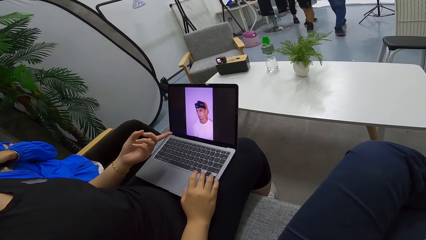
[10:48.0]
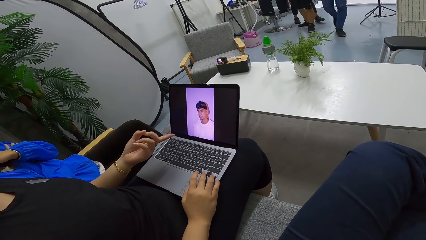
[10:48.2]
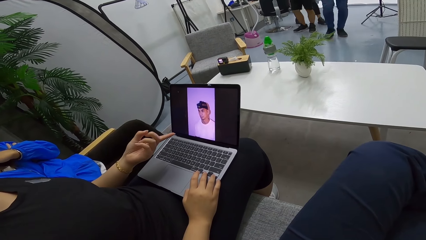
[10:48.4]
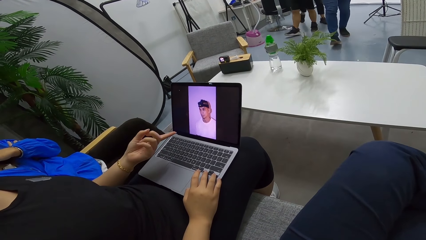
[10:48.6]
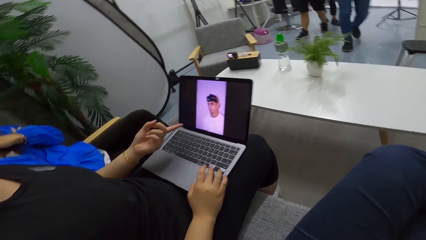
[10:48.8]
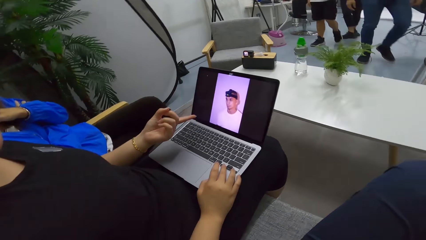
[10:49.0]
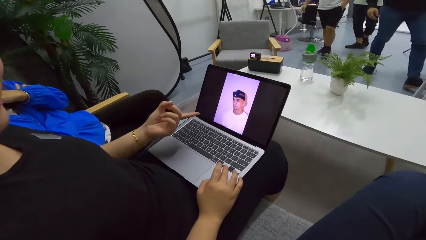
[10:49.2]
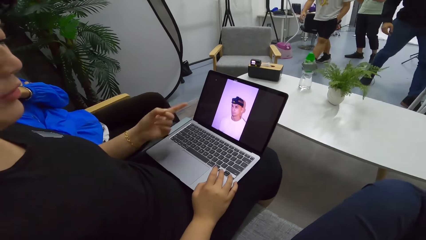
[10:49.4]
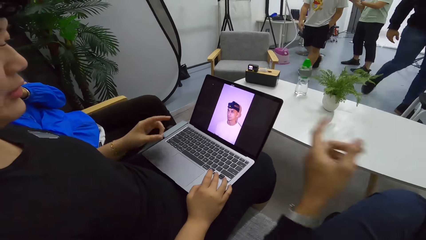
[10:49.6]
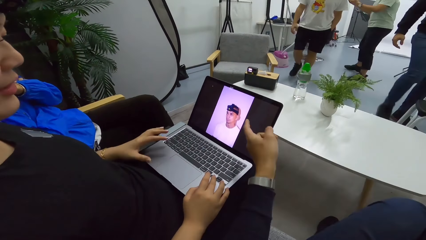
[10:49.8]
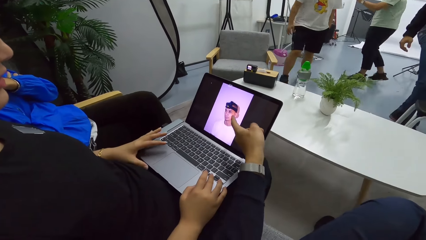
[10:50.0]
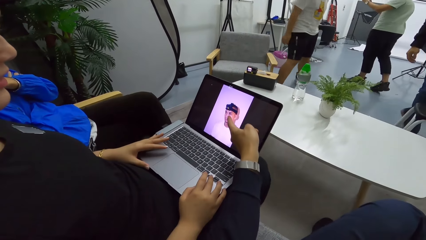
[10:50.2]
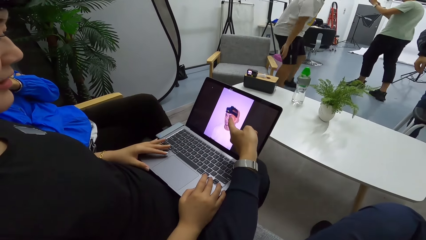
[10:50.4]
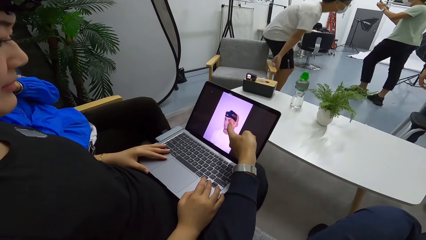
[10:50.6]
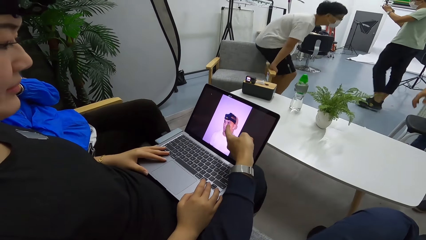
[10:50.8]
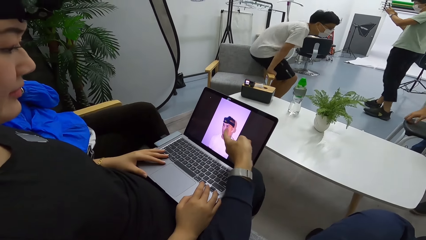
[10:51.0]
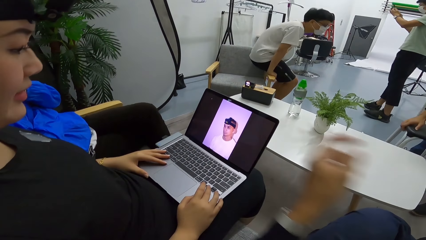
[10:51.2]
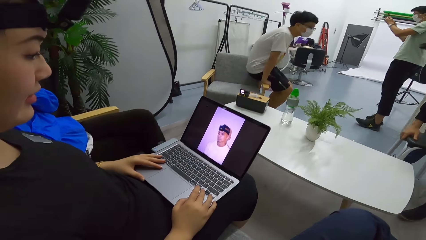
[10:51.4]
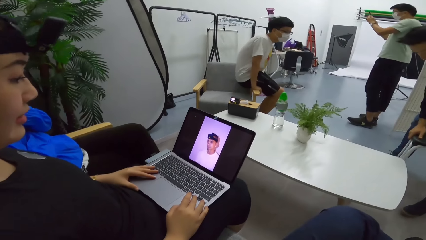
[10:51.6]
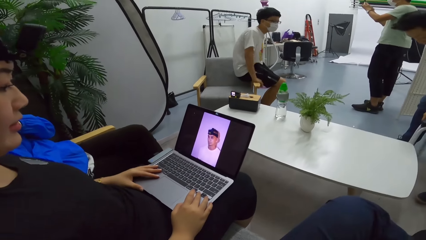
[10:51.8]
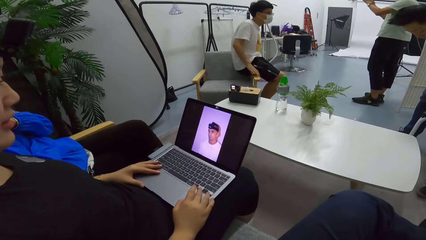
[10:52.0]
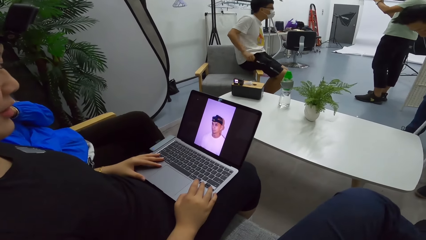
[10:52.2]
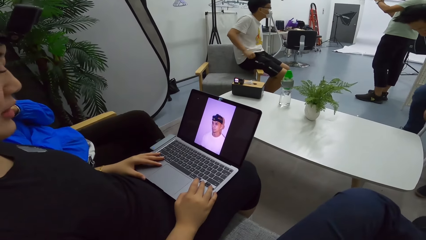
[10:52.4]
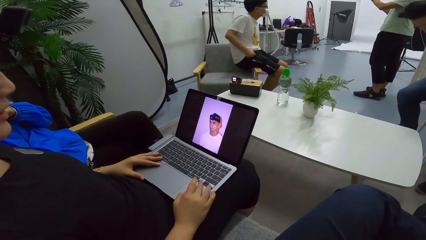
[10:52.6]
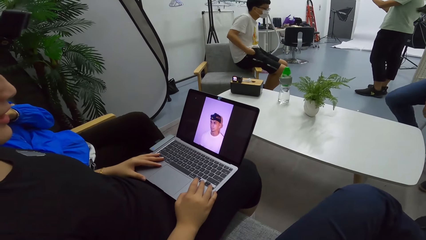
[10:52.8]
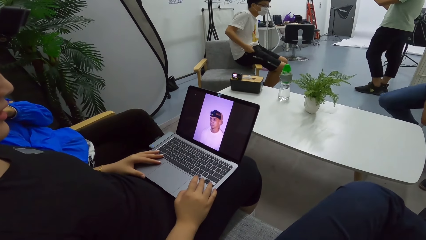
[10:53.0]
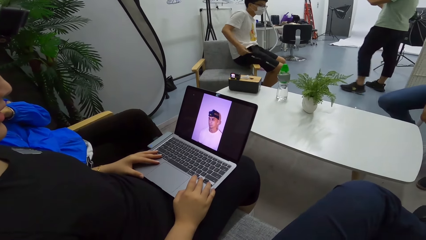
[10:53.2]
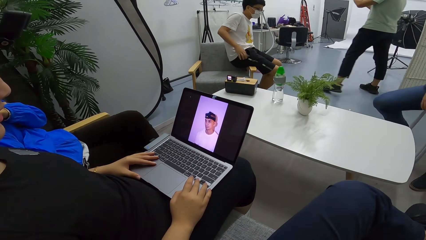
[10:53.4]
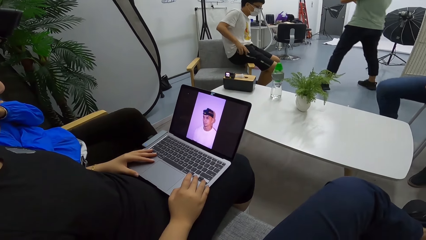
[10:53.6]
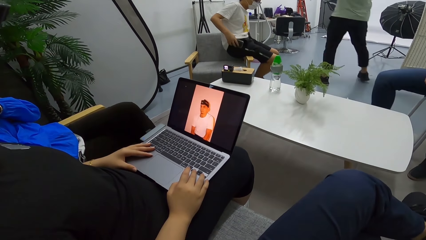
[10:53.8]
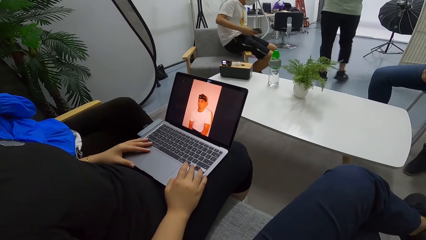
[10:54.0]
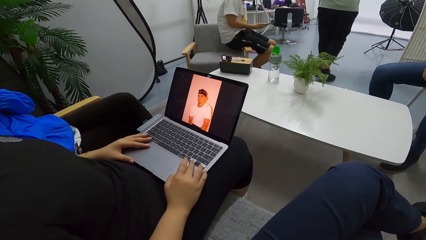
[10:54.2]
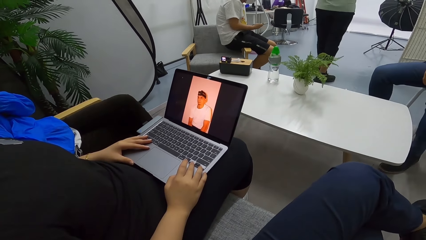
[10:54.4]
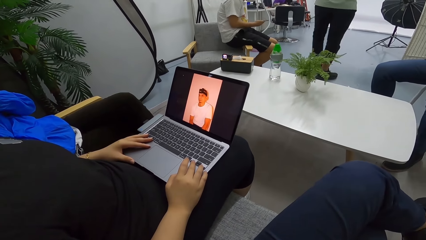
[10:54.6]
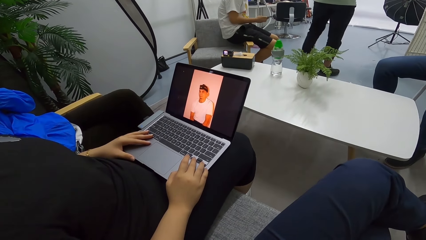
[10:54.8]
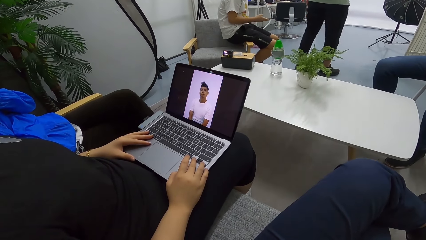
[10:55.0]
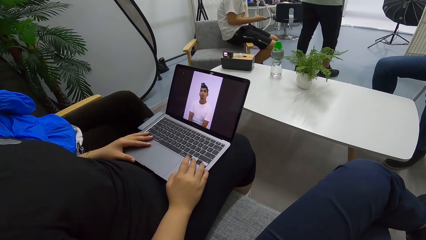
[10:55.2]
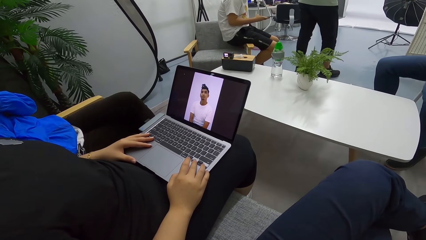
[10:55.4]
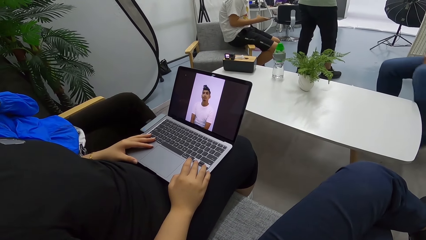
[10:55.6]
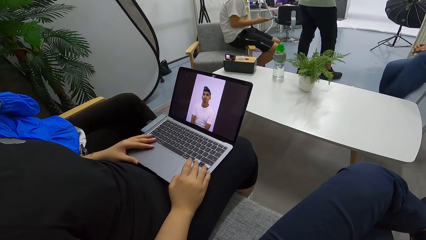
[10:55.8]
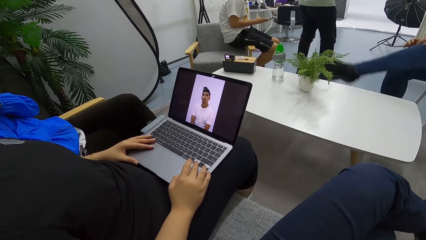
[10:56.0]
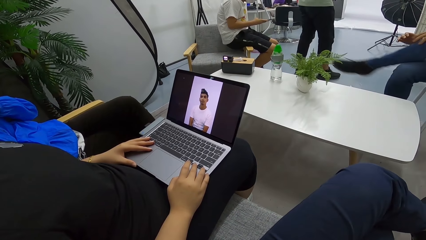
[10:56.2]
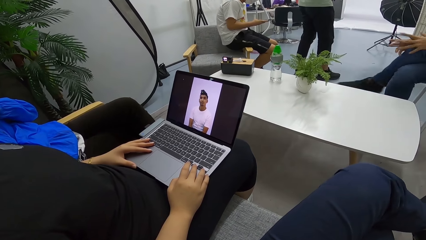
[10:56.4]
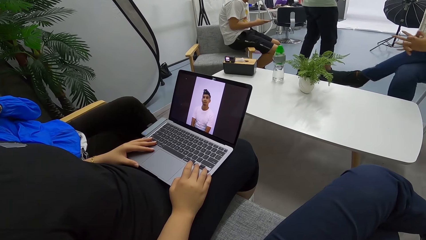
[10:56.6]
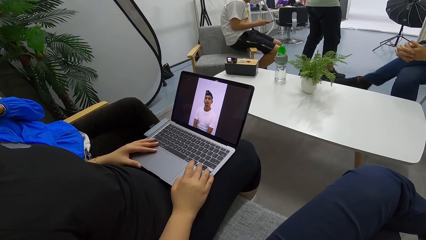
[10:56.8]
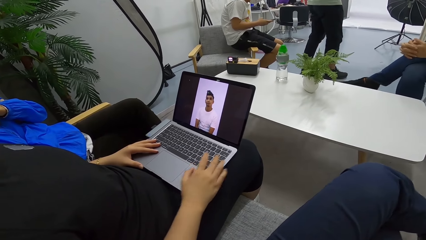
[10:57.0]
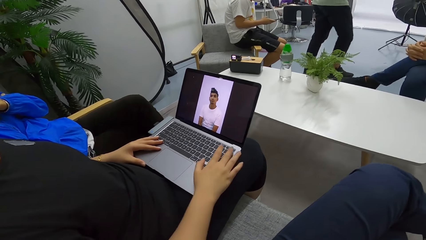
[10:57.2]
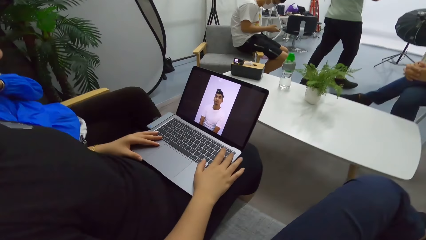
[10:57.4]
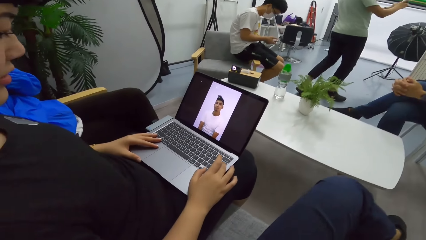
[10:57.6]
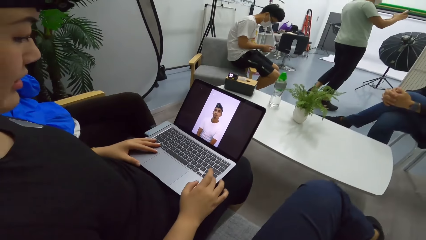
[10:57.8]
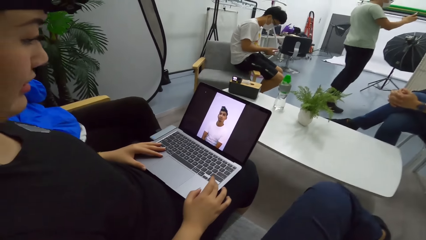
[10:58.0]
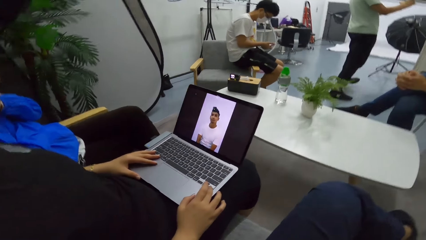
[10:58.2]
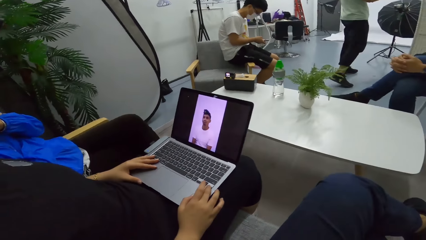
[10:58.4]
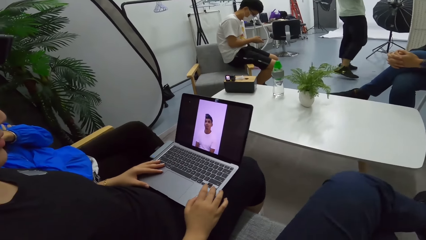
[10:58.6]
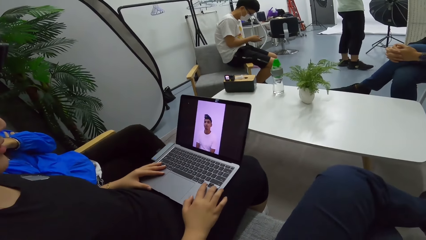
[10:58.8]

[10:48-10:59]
The camera wearer points at the laptop and touches the laptop screen. They talk to a person.

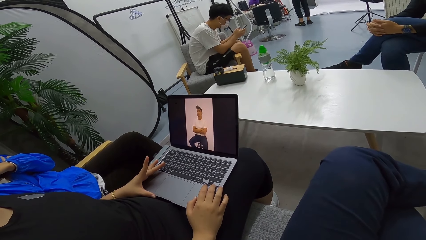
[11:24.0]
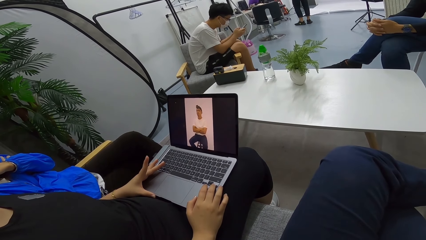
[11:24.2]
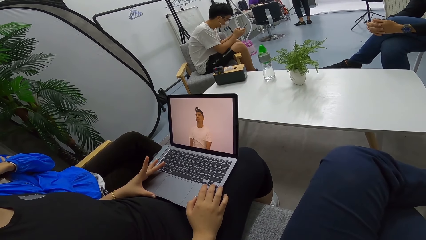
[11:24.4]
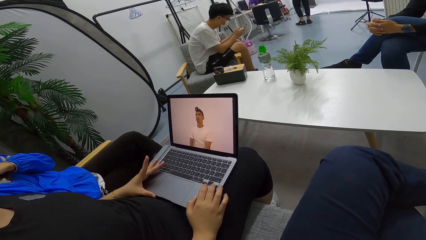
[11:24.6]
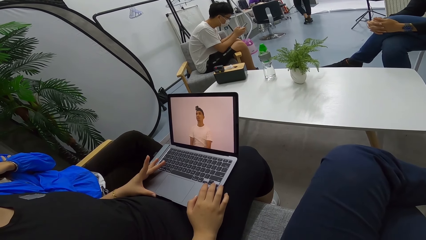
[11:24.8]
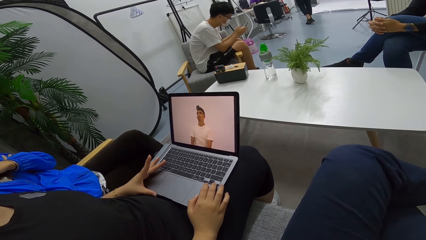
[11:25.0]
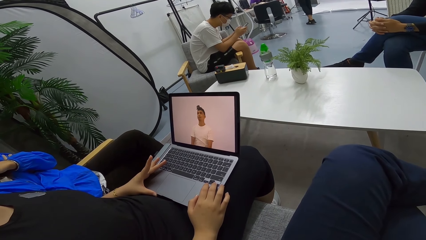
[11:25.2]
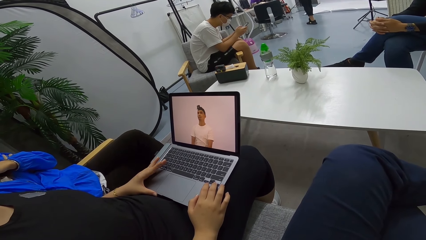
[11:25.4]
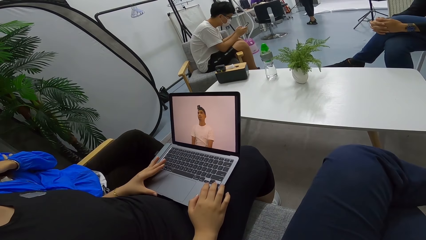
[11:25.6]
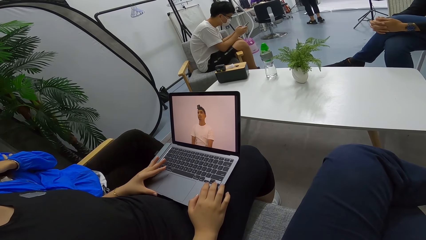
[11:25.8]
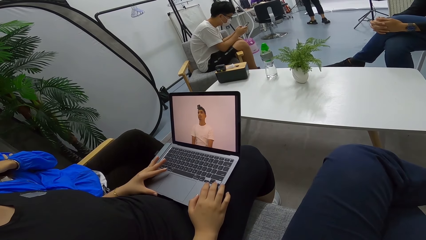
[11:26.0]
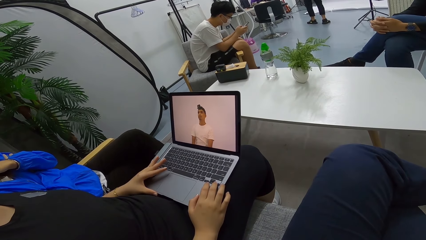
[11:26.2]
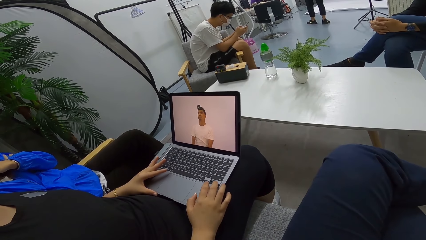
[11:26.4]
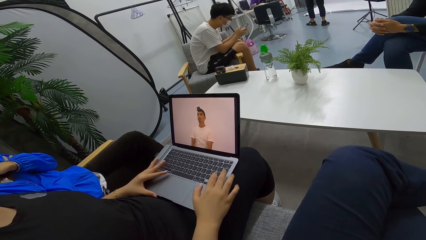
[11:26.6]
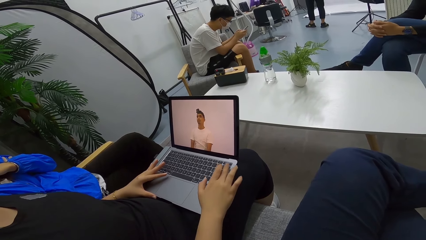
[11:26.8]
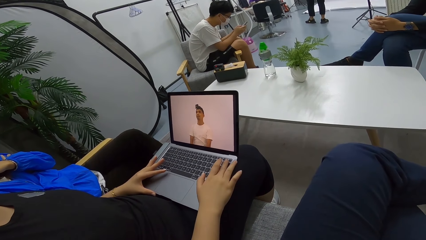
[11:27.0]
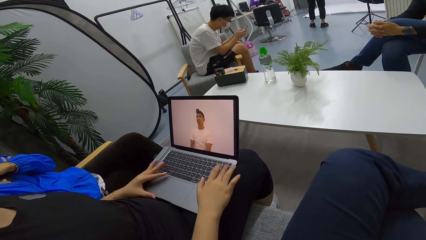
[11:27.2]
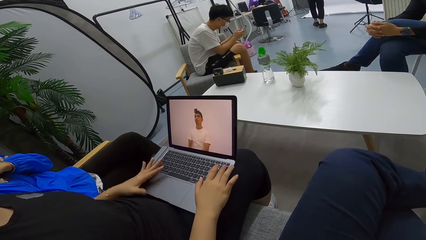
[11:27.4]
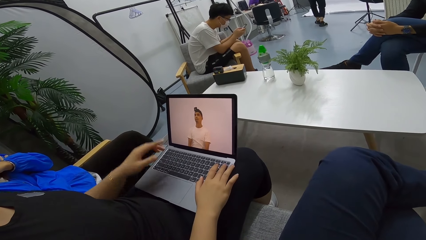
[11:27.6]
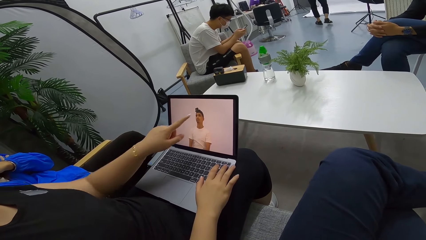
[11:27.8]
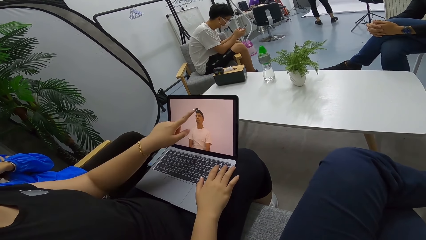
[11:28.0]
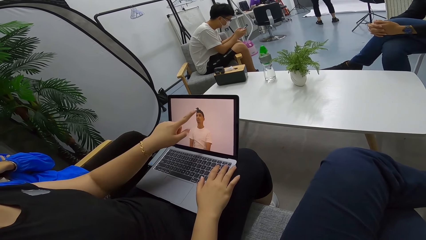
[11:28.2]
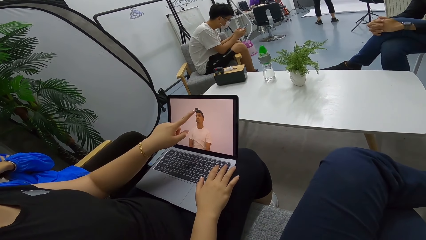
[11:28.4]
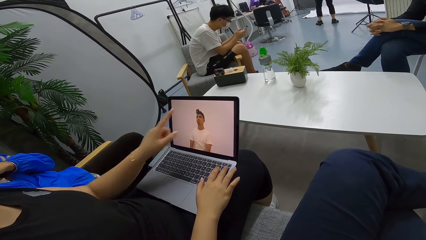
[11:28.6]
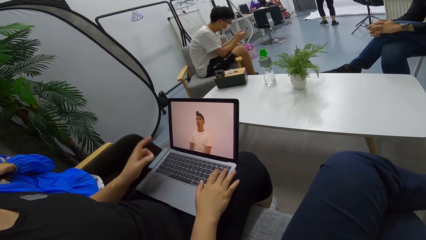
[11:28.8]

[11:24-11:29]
The camera wearer looks at the laptop.
